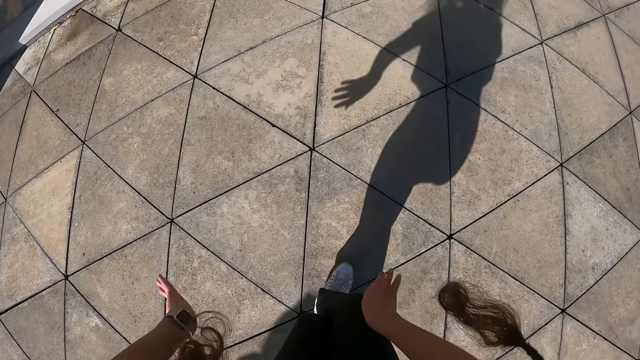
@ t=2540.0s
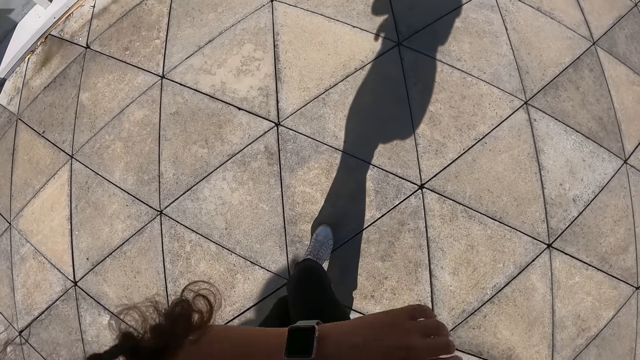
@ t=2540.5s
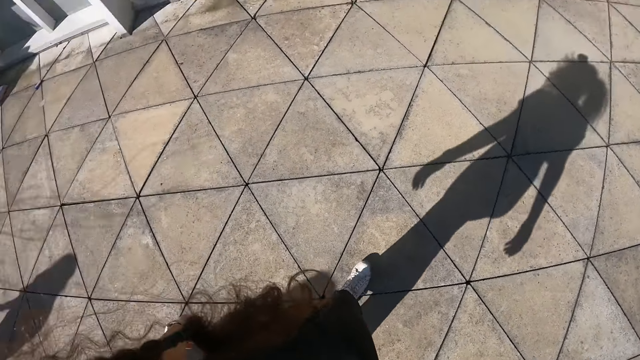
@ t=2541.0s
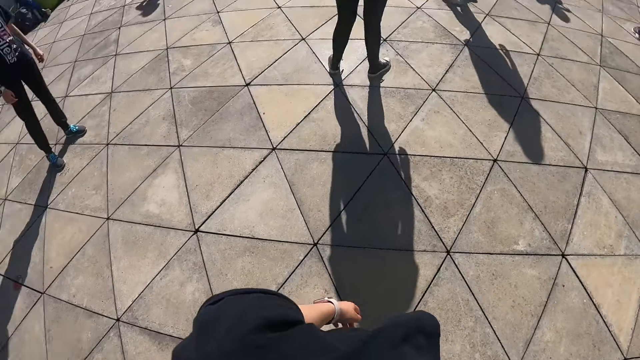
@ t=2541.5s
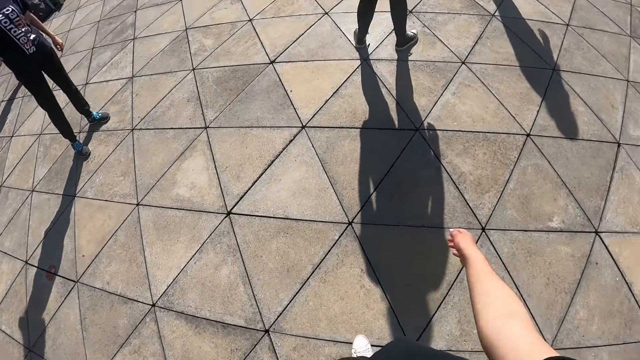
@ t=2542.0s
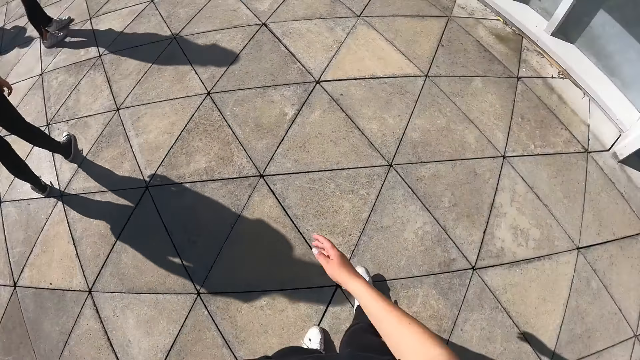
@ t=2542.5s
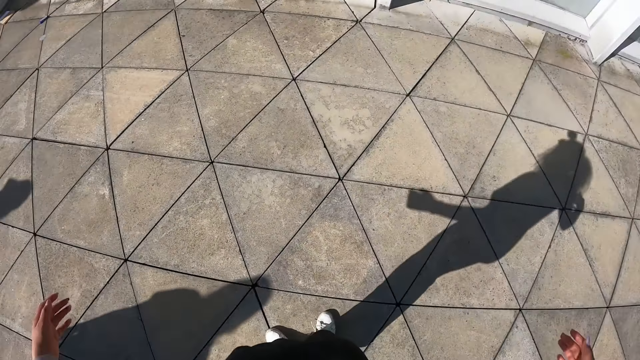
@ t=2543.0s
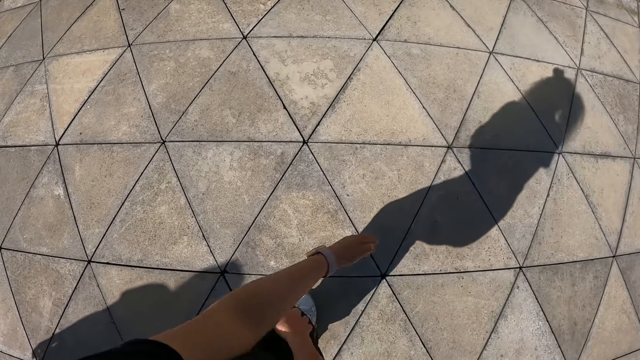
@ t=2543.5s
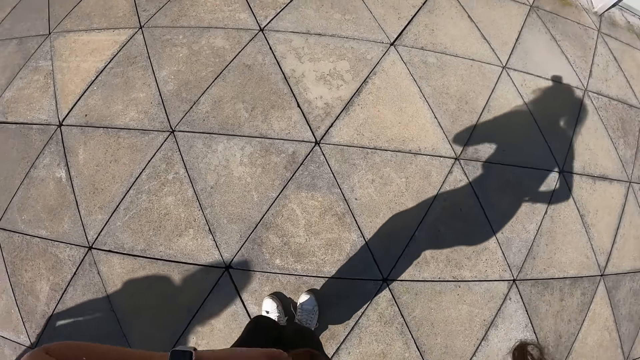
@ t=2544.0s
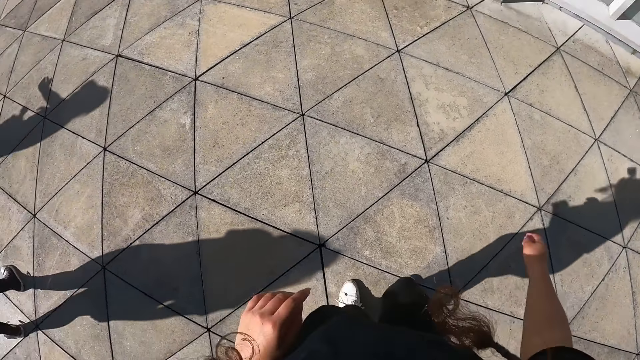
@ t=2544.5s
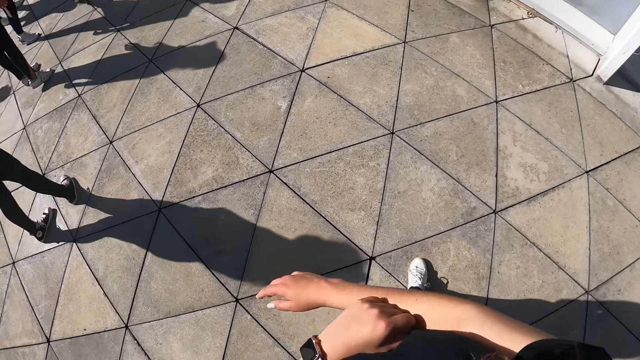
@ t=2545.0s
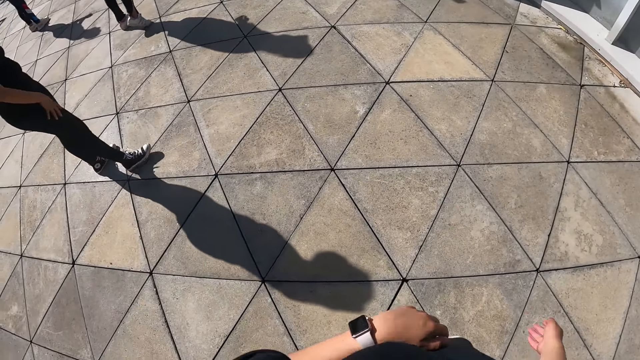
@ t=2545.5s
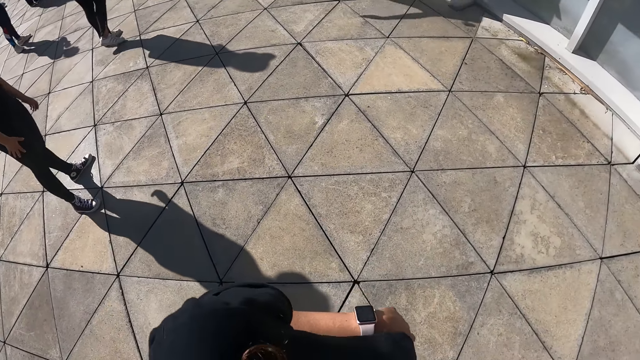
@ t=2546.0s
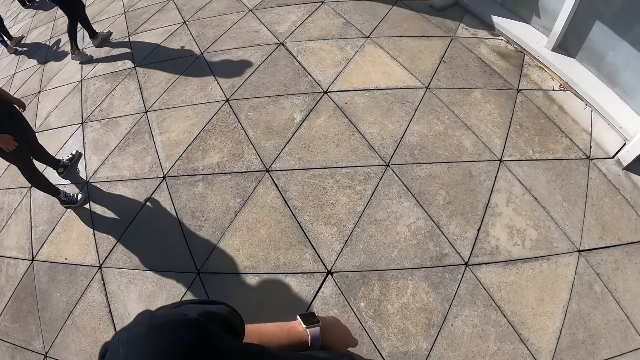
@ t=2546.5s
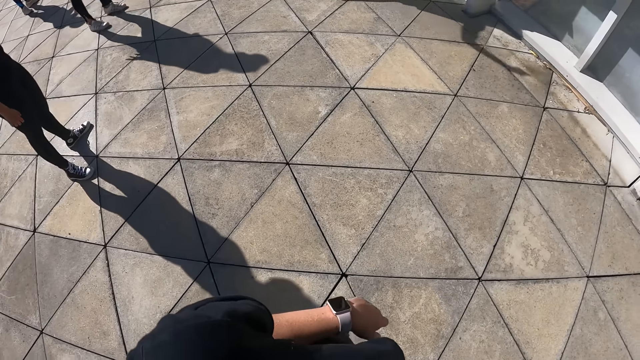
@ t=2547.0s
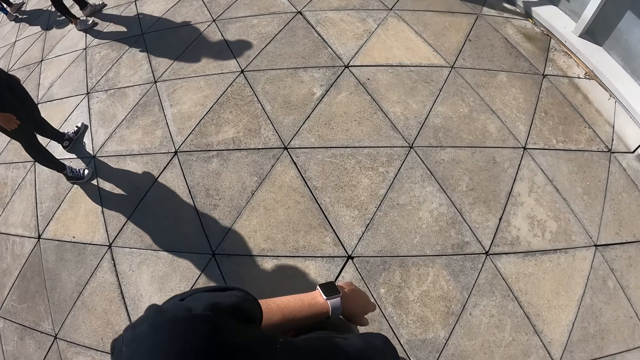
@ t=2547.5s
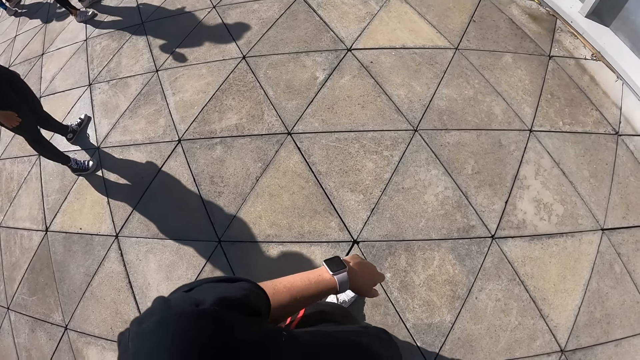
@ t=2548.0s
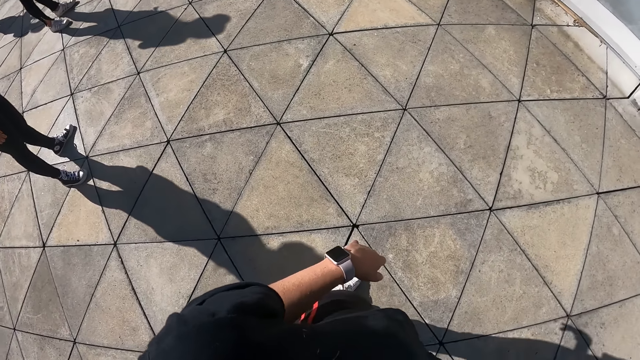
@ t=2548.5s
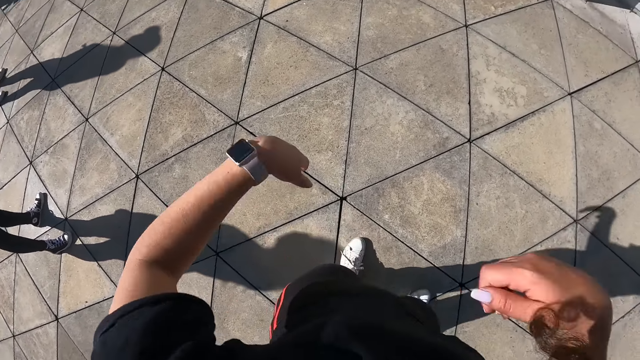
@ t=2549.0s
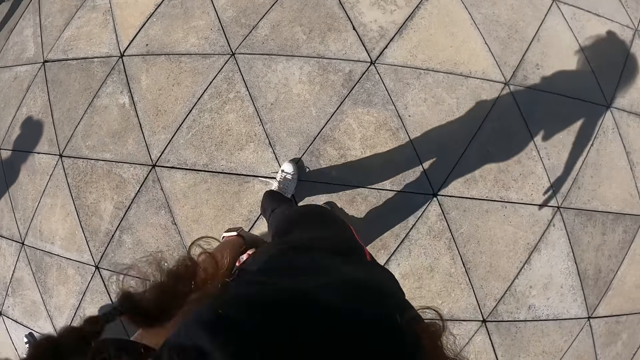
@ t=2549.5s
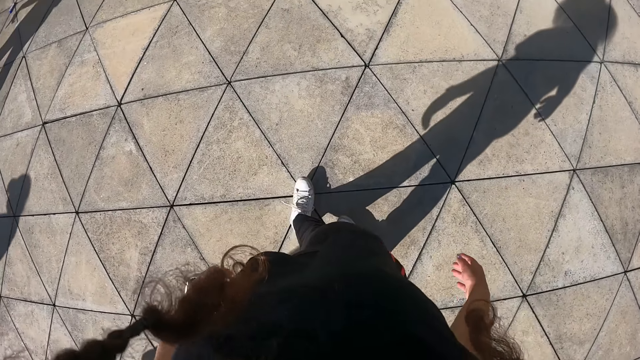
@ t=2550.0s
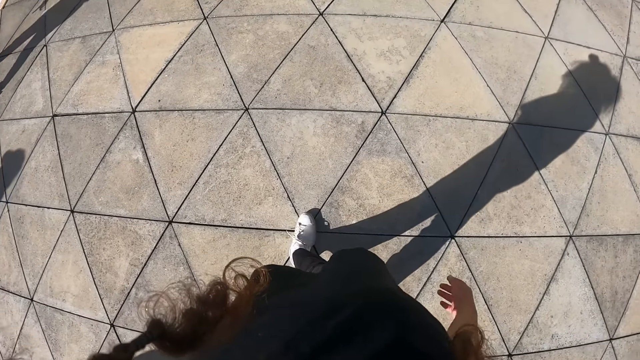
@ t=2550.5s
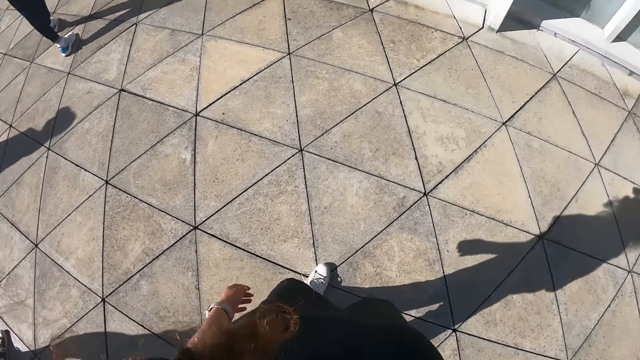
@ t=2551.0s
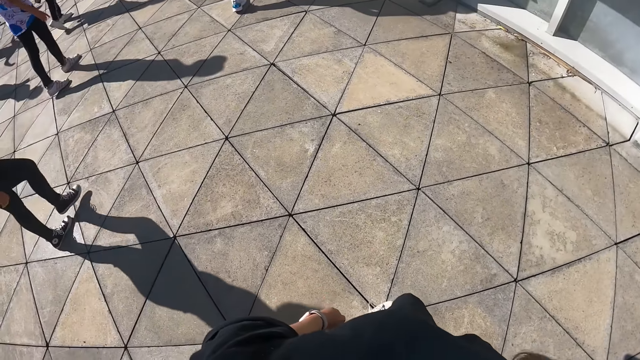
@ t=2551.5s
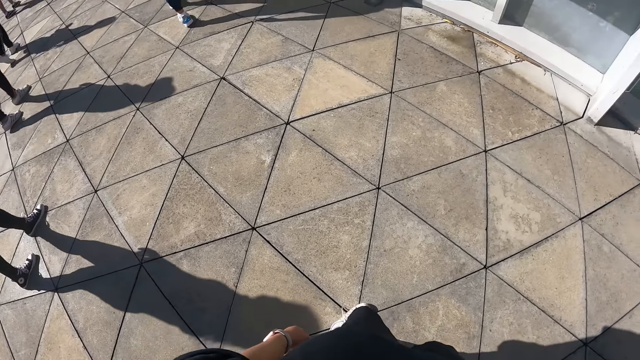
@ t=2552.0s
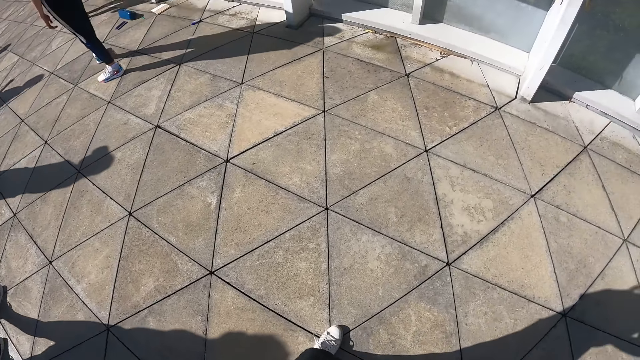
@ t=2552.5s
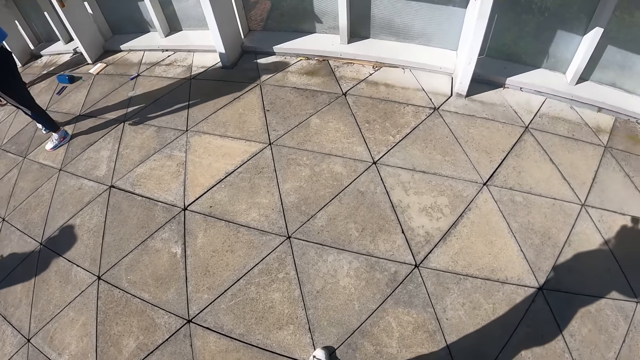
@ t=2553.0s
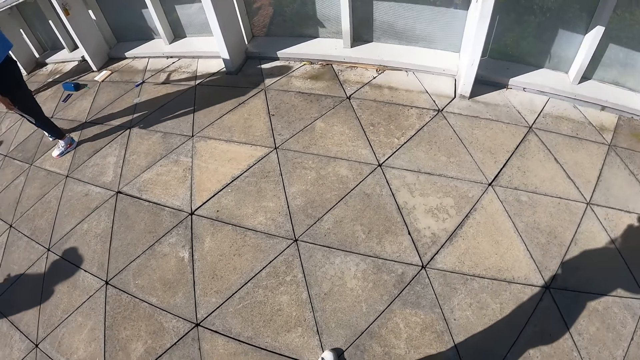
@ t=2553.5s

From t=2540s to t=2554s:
The camera wearer dances with the group of people. They look around.

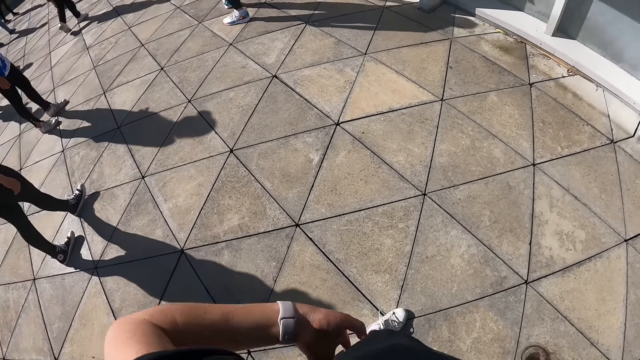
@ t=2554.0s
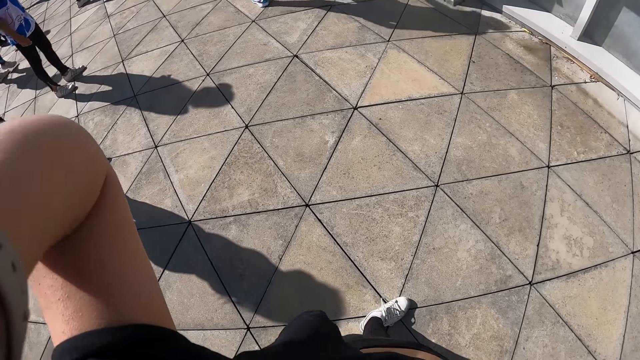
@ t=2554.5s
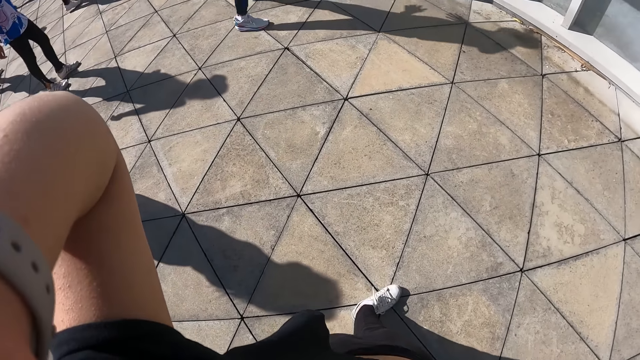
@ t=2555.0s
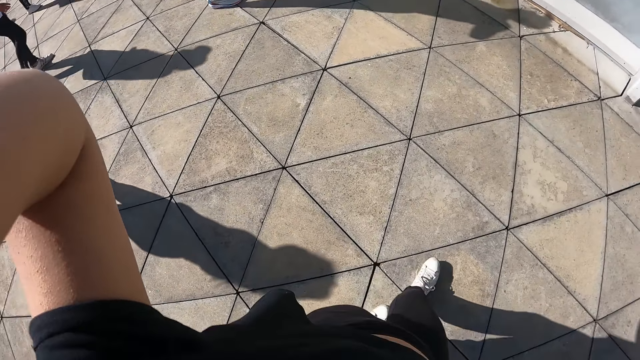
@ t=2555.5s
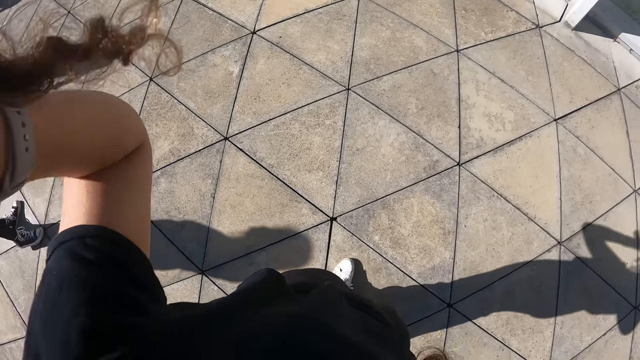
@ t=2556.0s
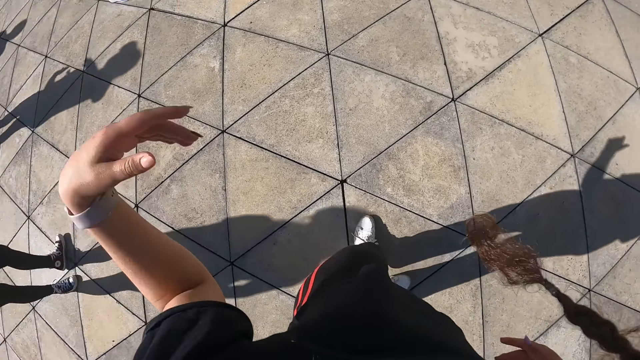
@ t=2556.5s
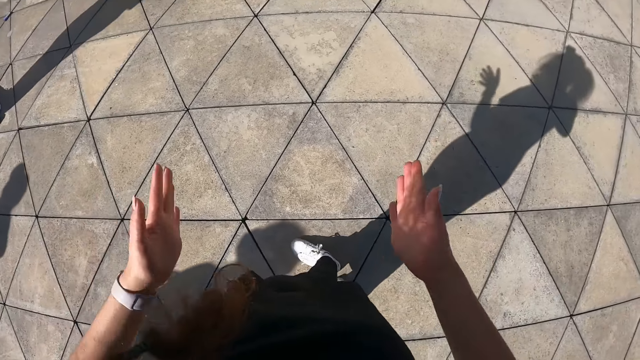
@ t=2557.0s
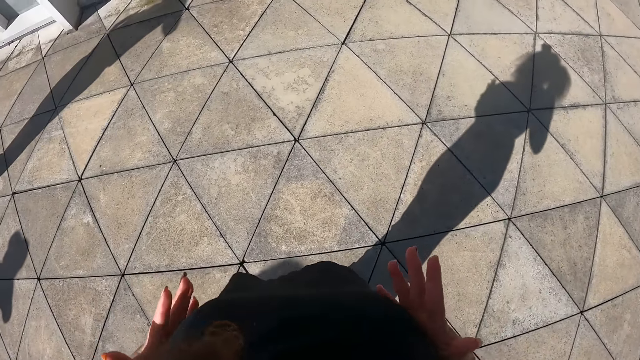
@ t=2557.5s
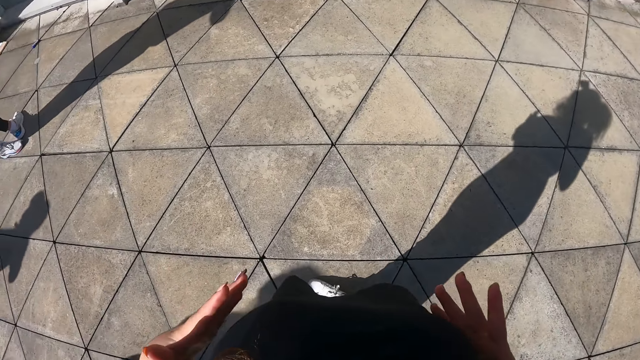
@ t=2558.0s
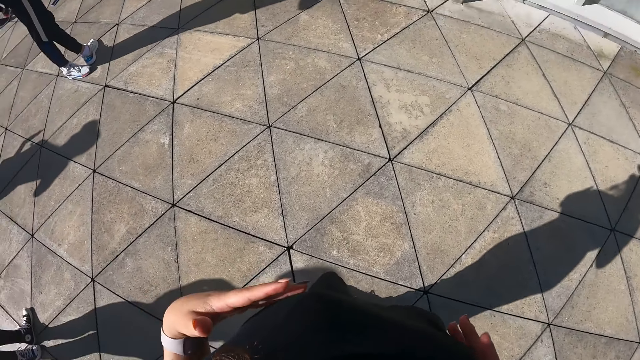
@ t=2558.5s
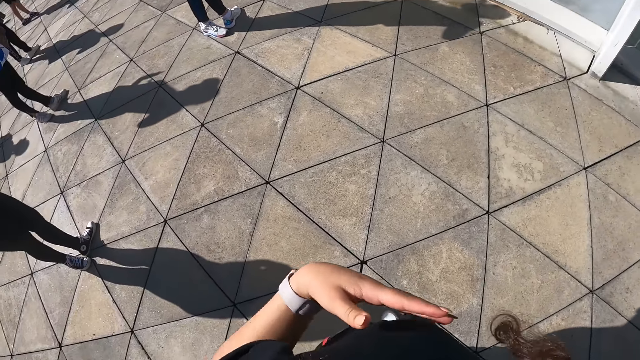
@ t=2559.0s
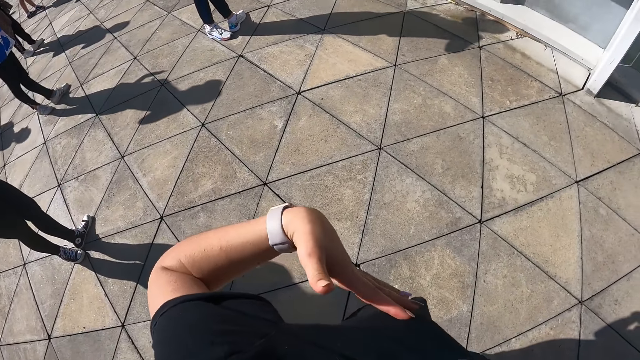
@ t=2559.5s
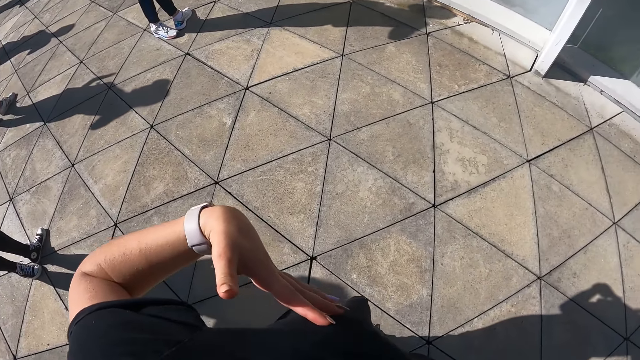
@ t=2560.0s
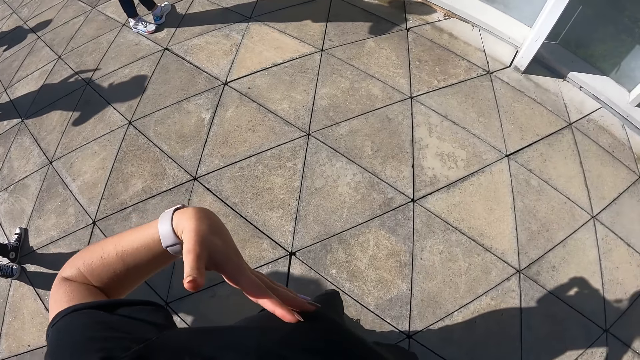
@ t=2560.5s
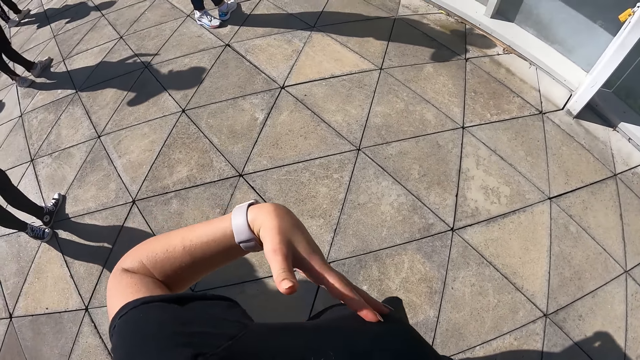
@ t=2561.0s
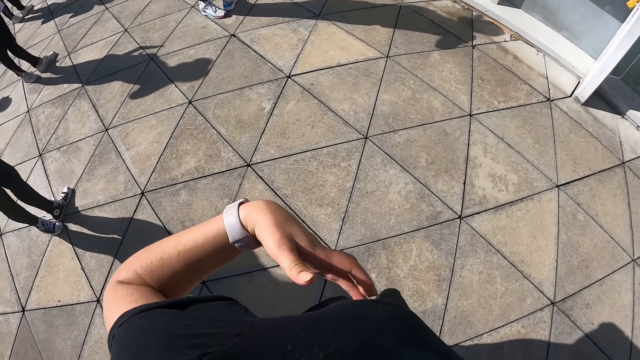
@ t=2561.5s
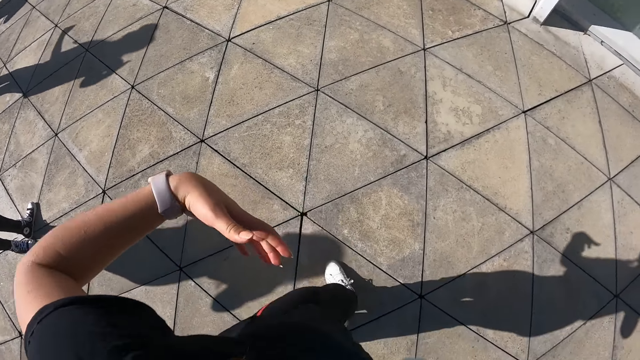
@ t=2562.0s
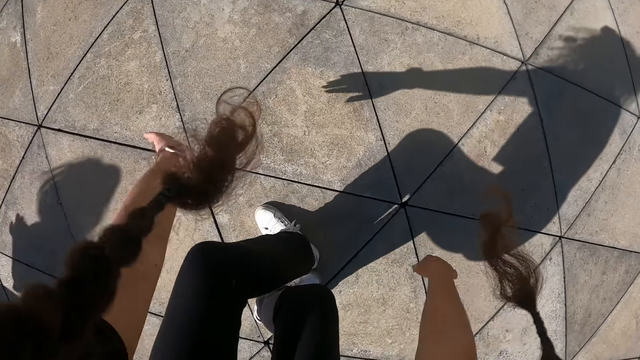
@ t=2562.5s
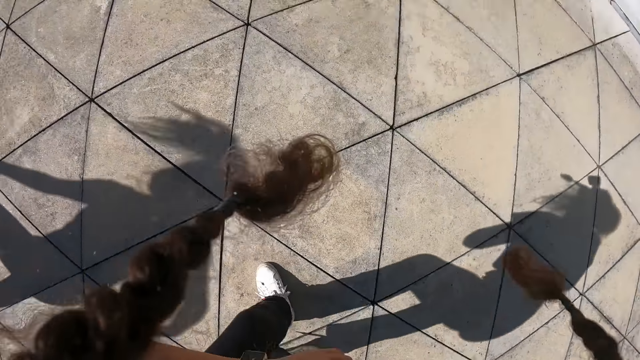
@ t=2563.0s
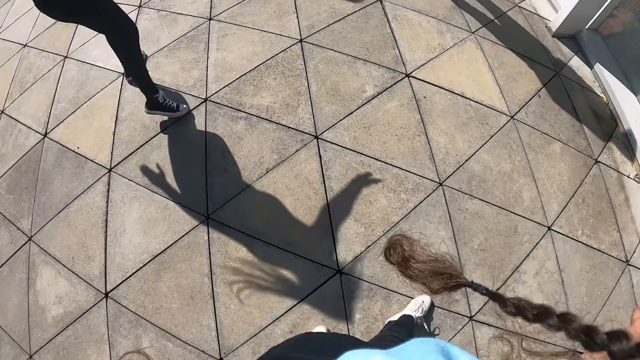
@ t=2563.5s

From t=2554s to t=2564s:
The camera wearer dances.
